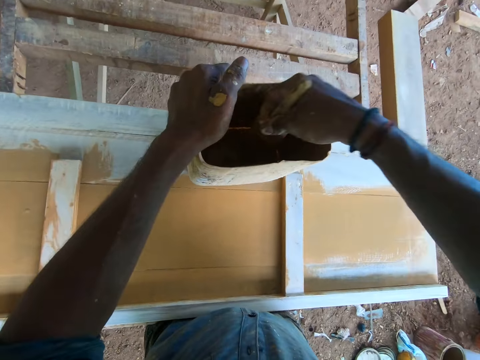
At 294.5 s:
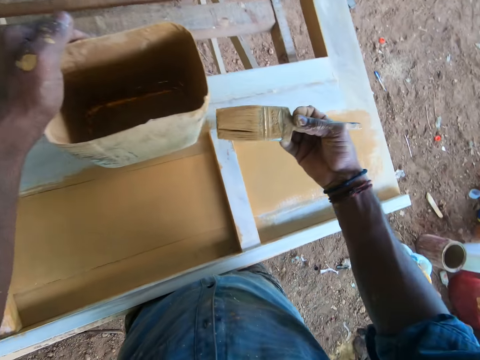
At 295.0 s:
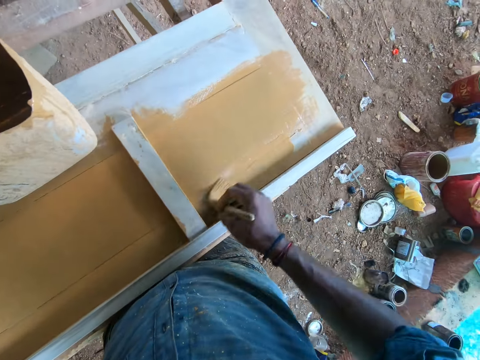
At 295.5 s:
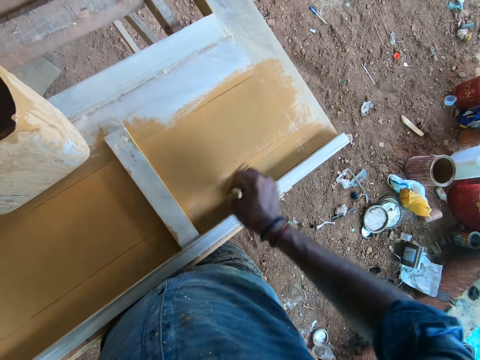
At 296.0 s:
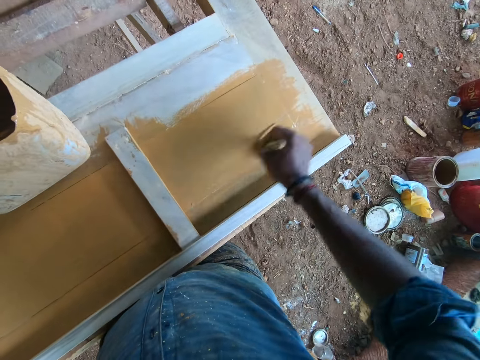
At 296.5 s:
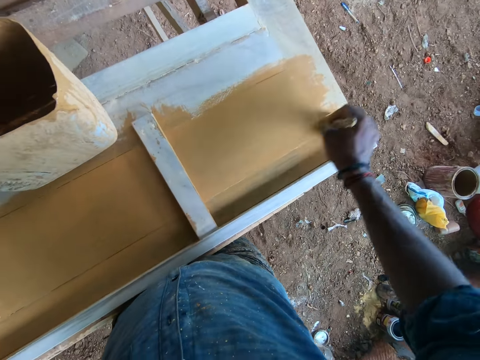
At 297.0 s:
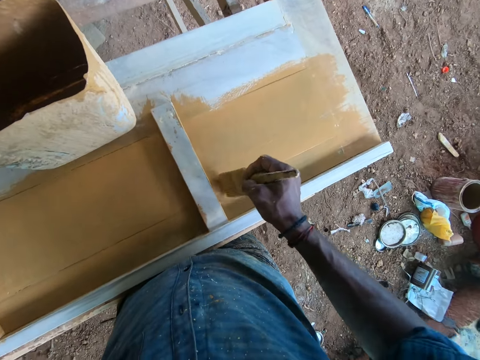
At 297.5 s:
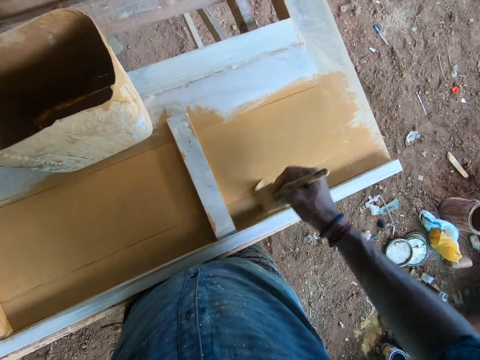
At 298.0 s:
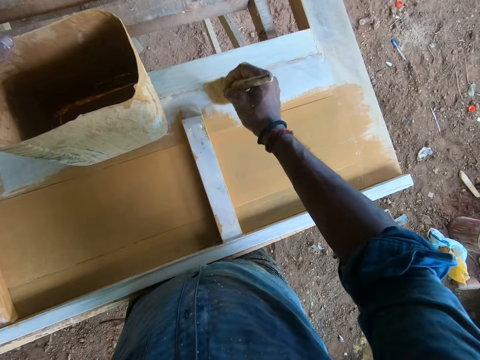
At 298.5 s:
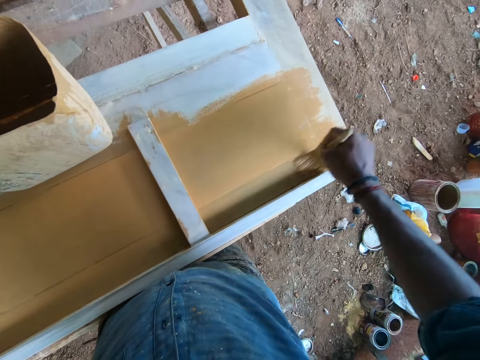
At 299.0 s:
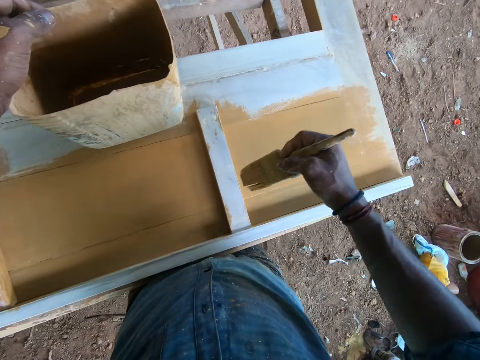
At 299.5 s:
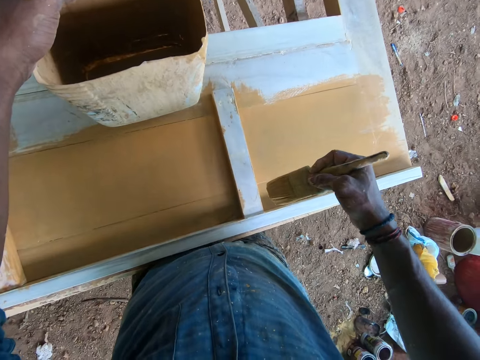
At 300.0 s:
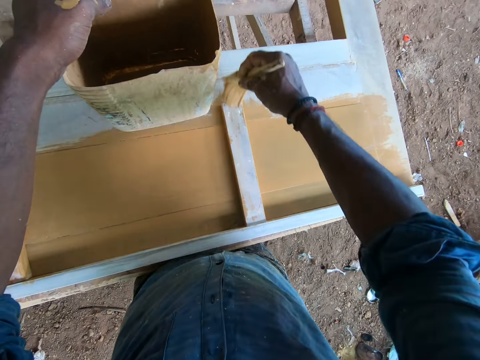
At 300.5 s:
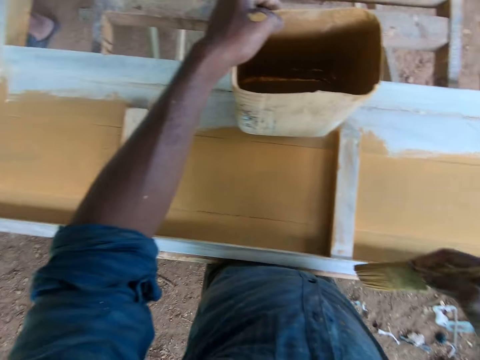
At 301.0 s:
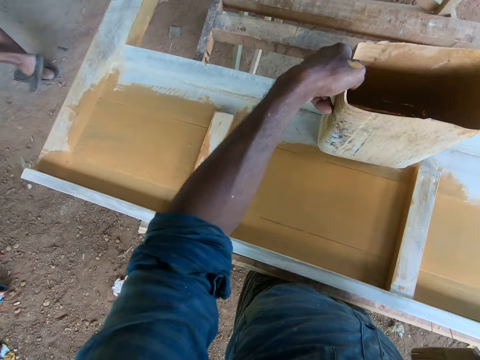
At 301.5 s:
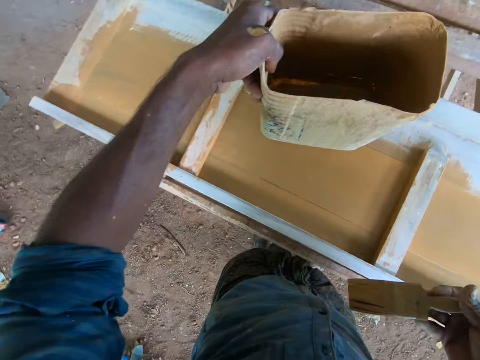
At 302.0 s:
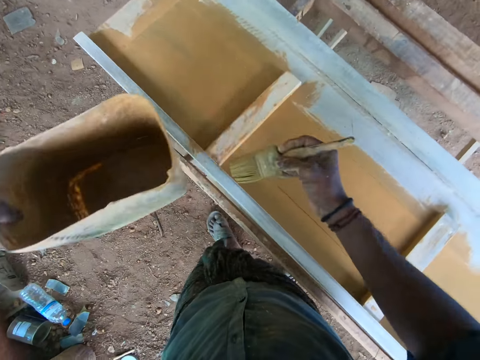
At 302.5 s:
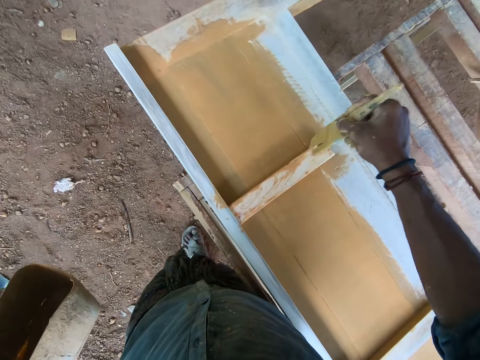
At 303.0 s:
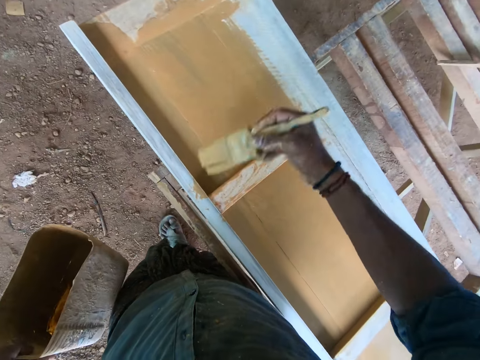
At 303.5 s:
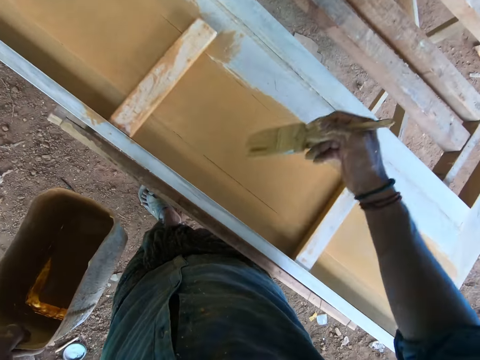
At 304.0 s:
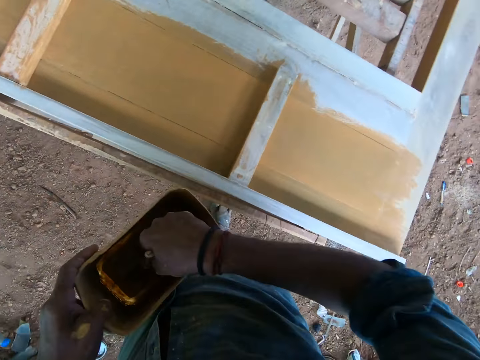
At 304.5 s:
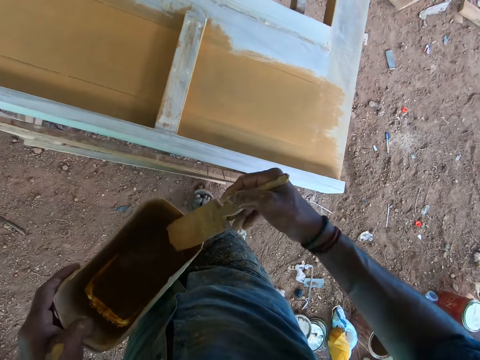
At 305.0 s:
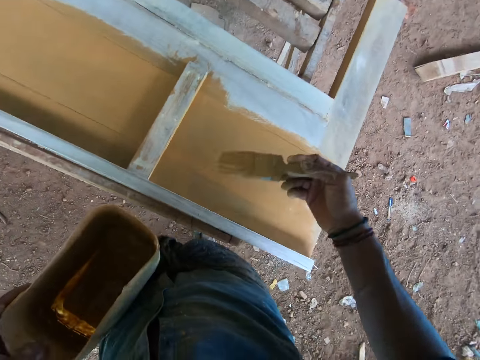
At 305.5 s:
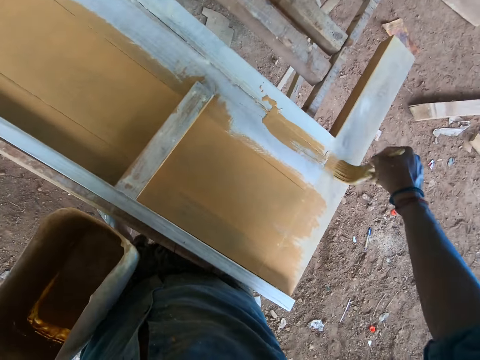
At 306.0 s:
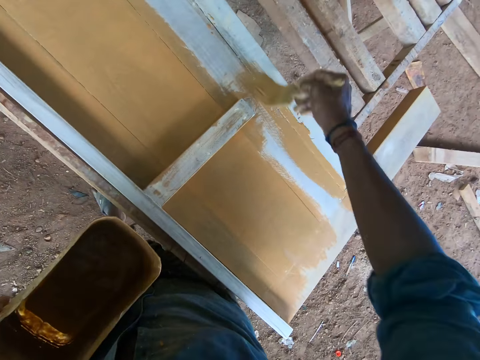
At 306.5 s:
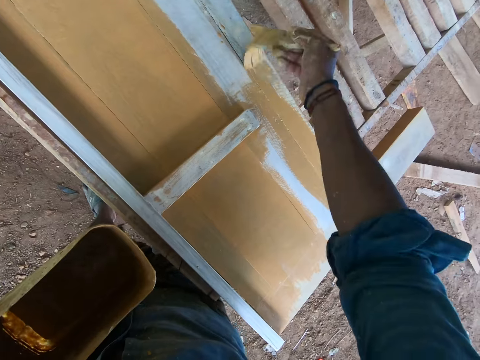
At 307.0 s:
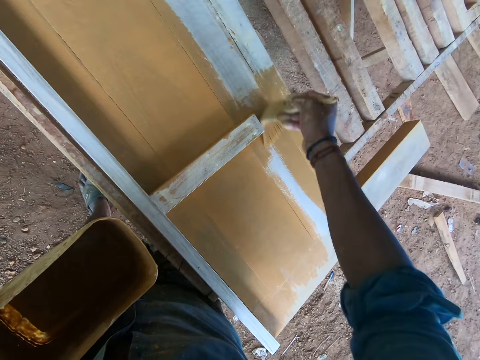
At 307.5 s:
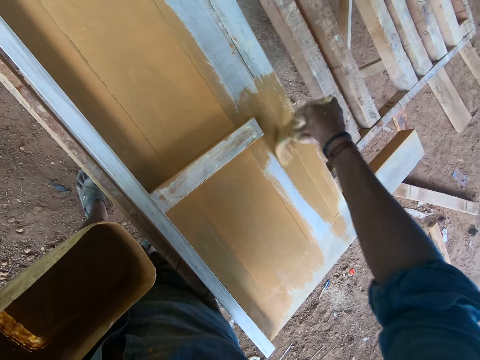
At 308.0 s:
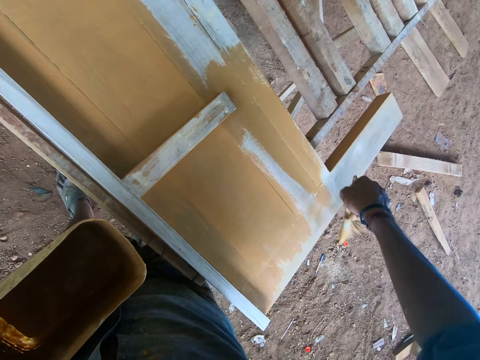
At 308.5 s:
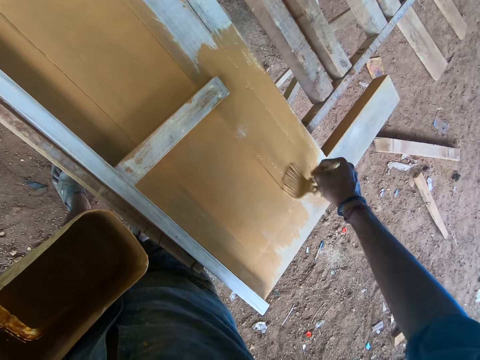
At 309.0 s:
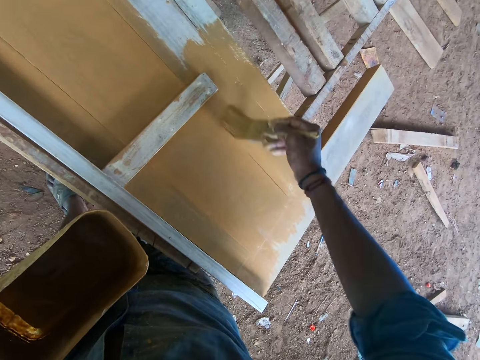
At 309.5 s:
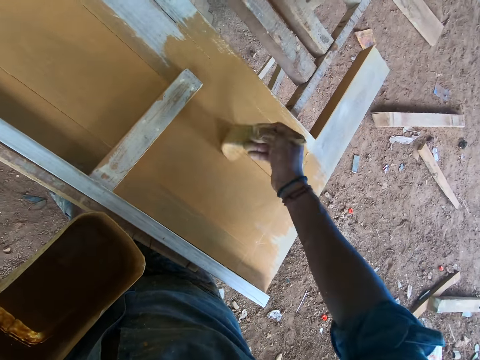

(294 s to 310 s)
The camera wearer dips the brush in a painting can. They paint the wooden frame with the brush. They pick up the painting can with the left hand. They paint the wooden frame with the brush. They dip the brush in the painting can. They paint the wooden frame with the brush.

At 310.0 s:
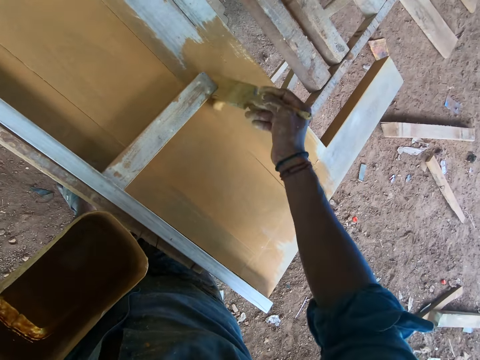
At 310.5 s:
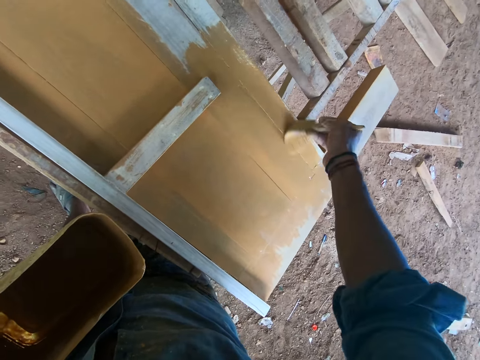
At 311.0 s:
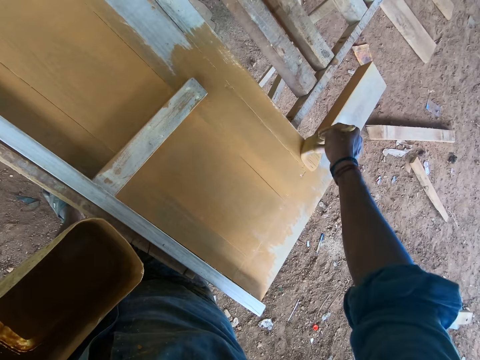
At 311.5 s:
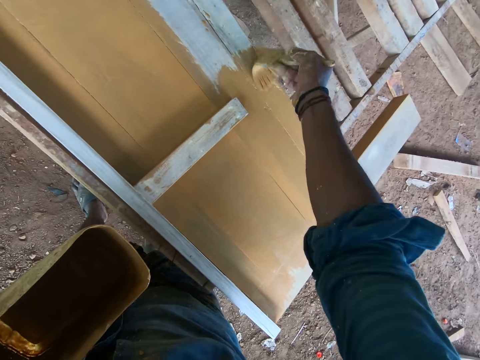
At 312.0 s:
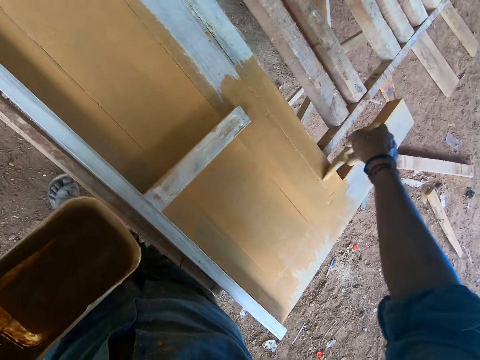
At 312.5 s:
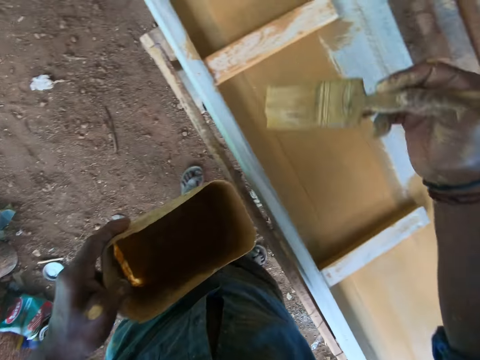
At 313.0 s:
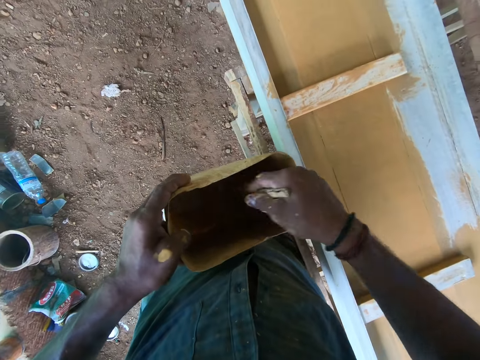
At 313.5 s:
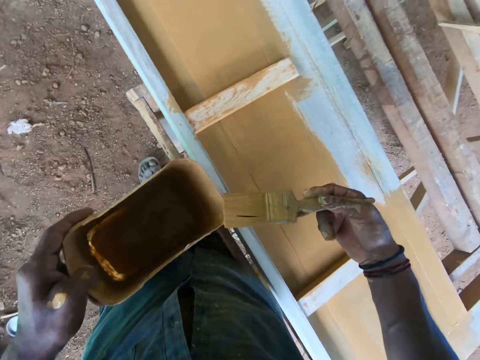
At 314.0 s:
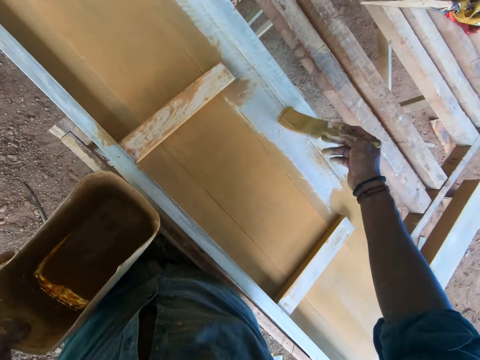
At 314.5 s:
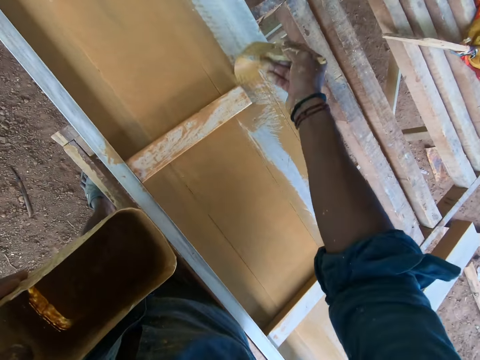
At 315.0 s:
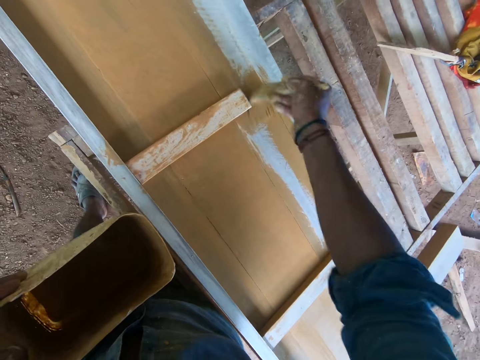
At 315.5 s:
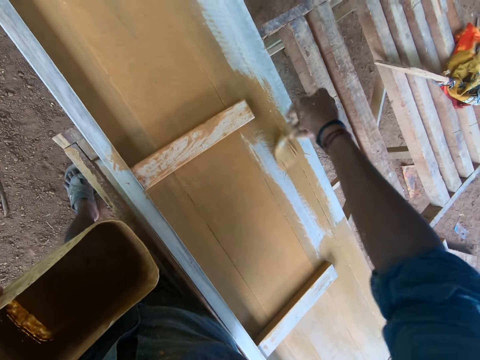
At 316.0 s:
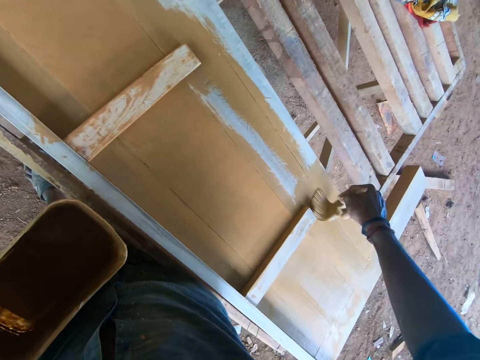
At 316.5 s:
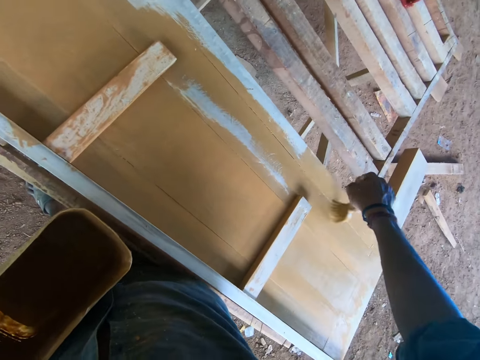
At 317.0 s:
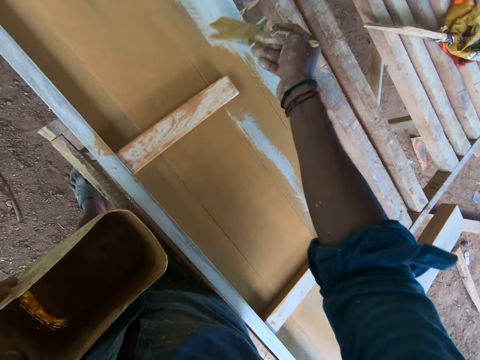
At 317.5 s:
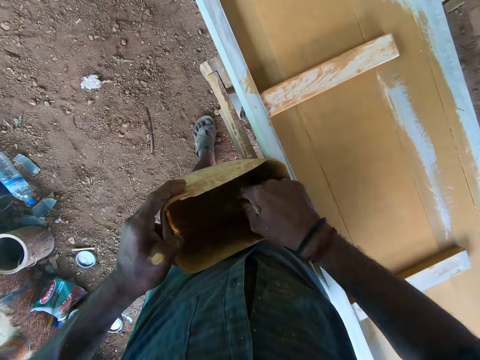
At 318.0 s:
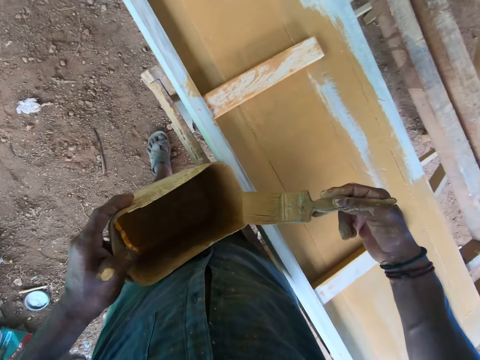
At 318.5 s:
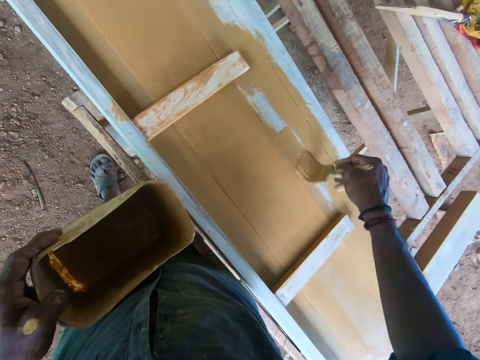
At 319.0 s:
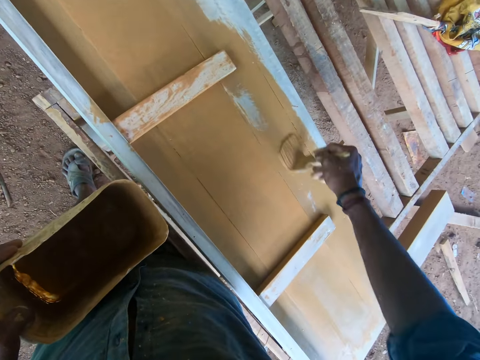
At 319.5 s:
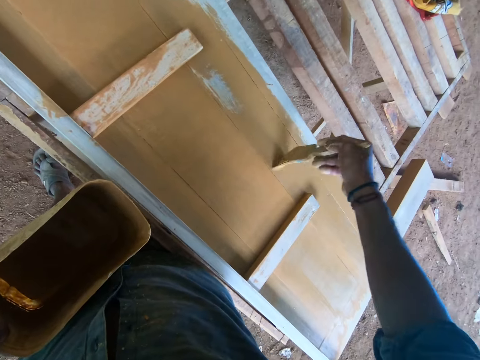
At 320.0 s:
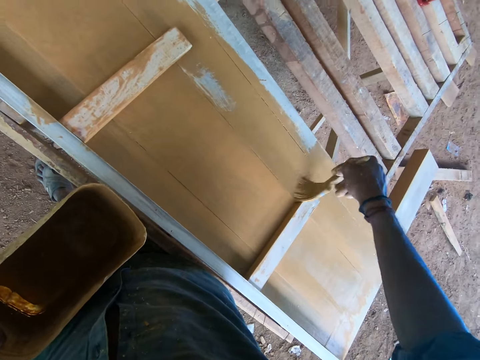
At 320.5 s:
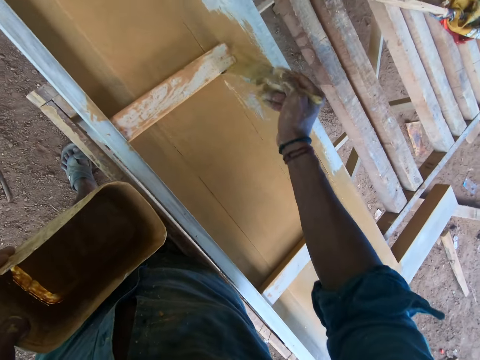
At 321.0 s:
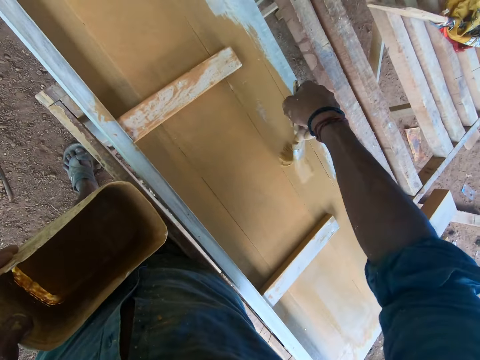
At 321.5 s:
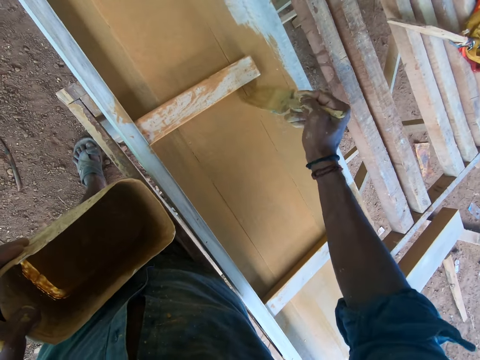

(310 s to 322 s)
The camera wearer dips the brush in a painting can. They paint the wooden frame with the brush. They dip the brush in the painting can. They paint the wooden frame with the brush.
